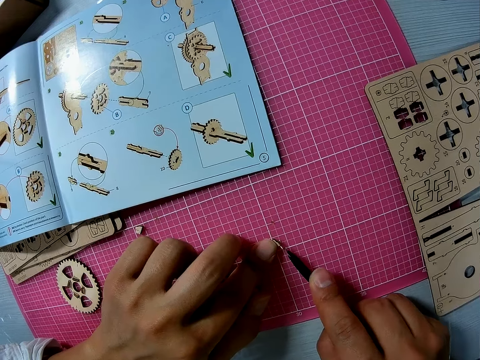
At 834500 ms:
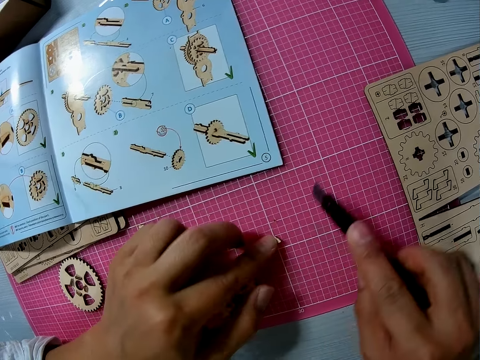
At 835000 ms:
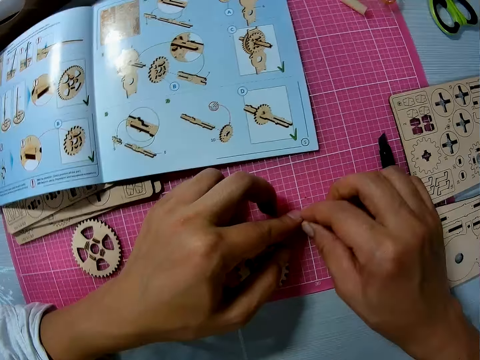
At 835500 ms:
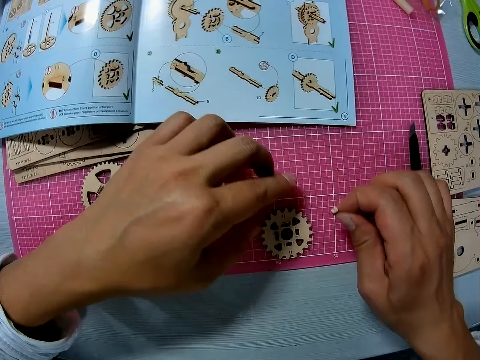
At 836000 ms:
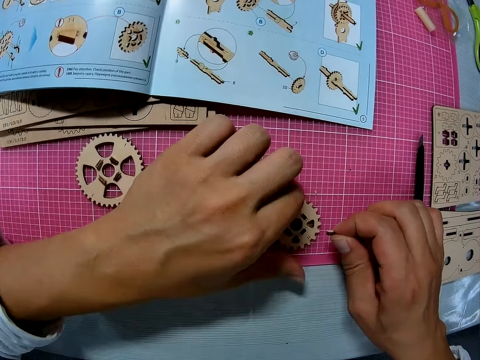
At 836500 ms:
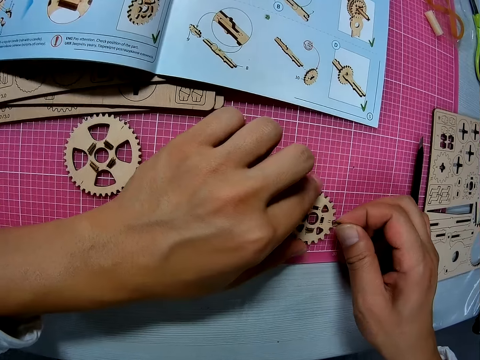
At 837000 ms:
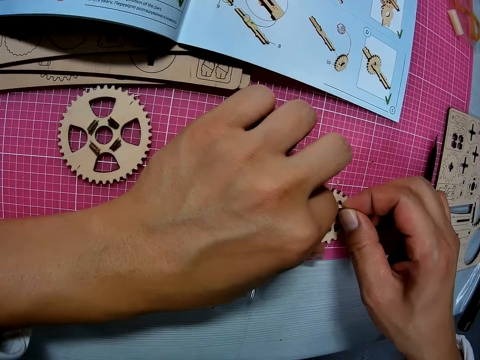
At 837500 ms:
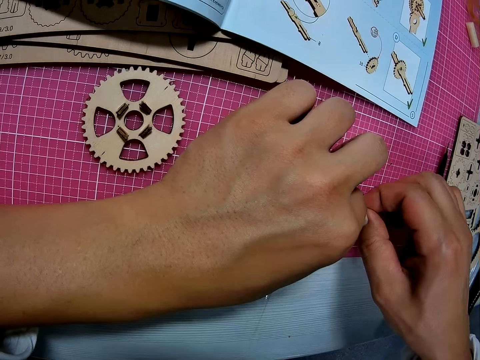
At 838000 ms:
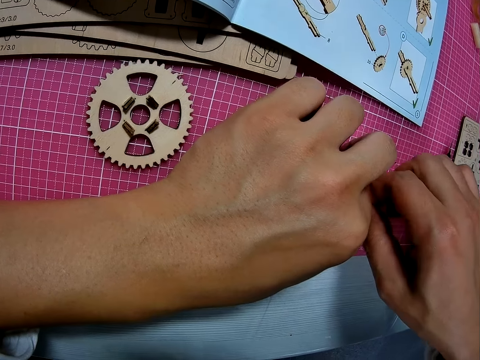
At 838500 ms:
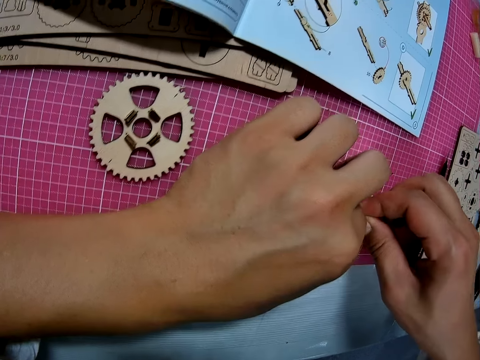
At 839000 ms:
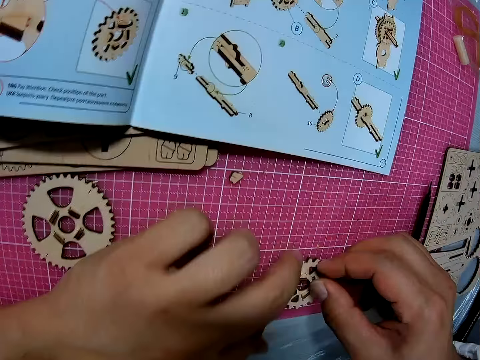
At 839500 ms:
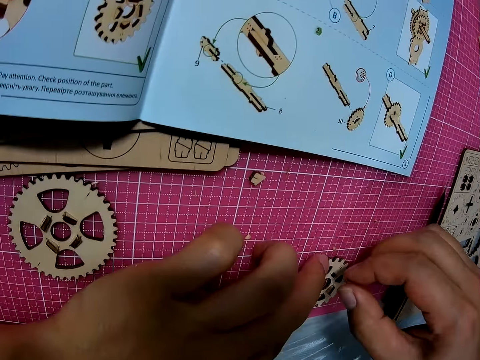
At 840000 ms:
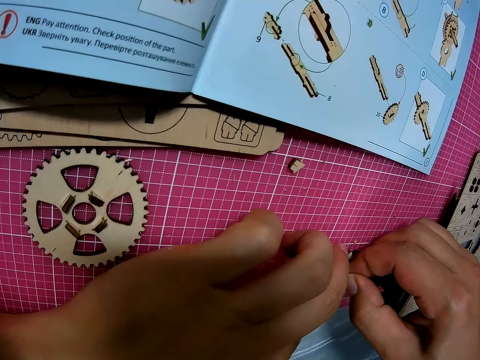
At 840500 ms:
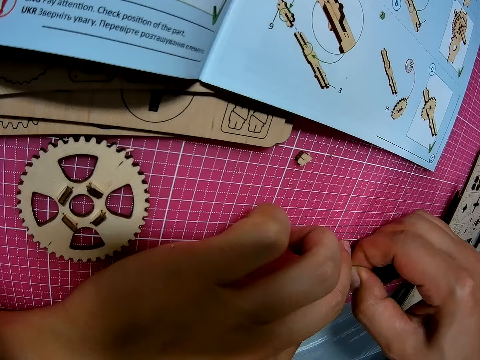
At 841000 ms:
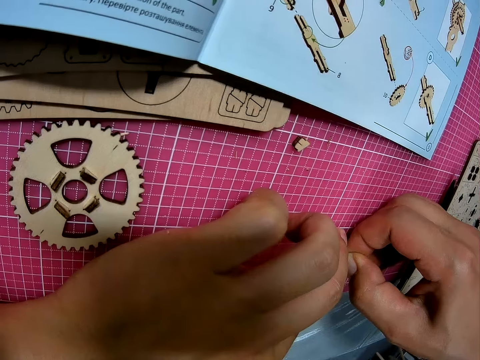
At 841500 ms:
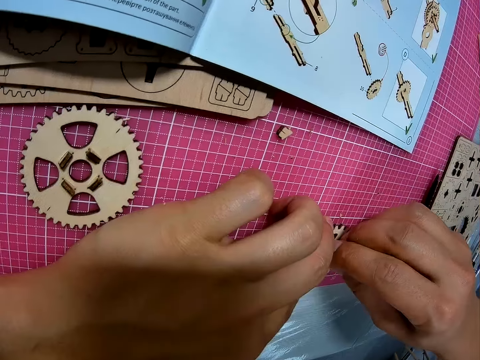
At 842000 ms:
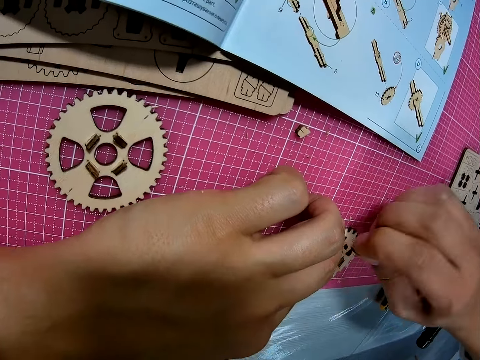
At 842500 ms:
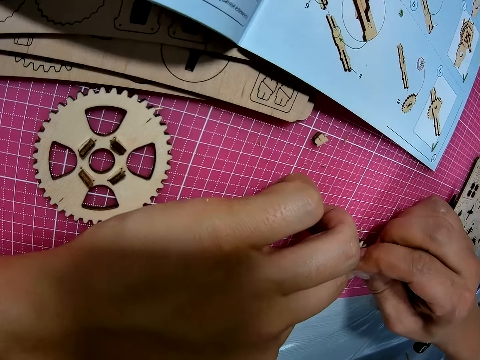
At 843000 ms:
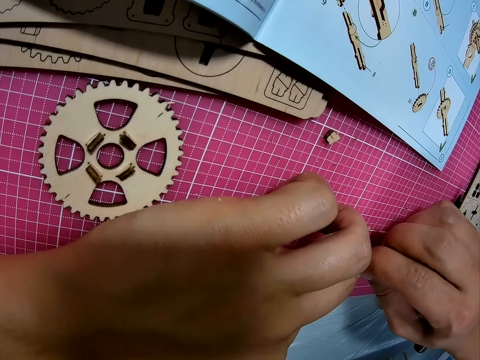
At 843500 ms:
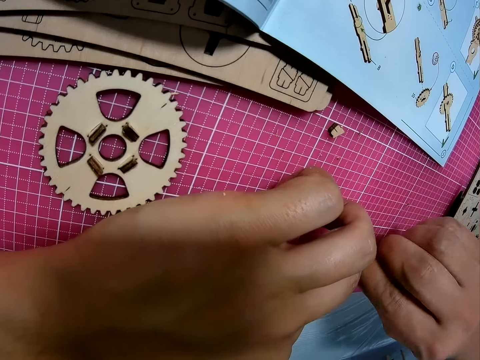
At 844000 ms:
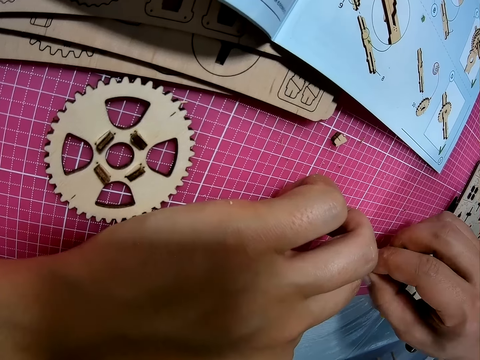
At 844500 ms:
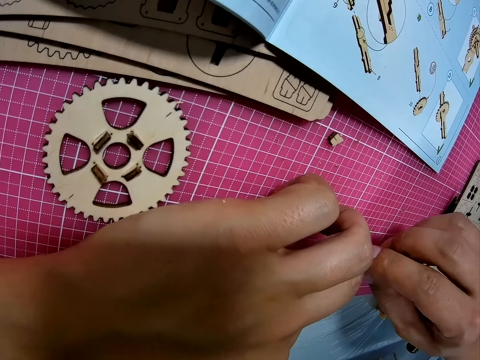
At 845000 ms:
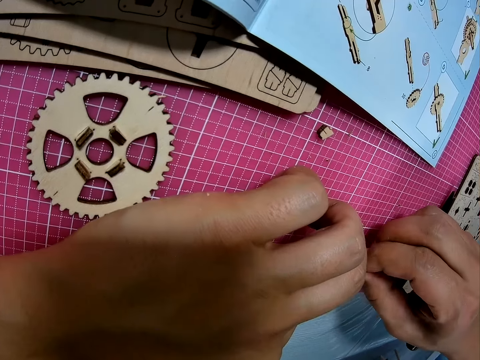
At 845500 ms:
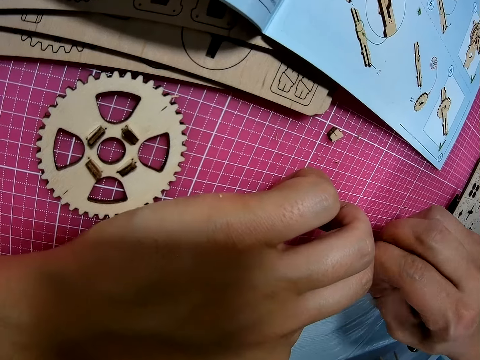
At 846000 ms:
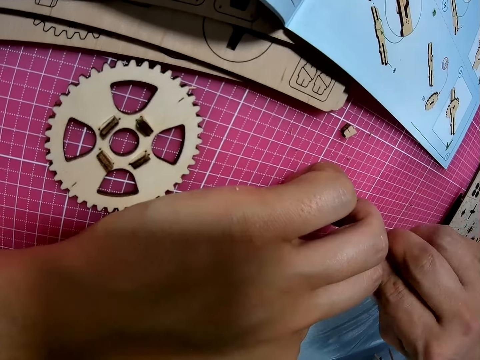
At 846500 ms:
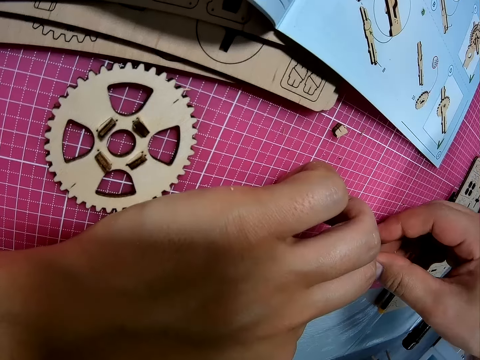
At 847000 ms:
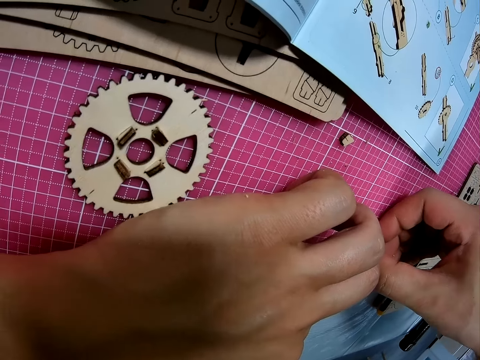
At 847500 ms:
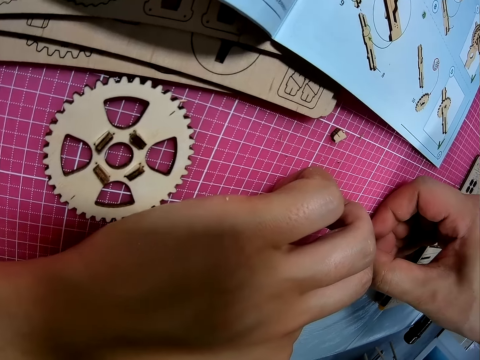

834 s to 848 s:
The camera wearer drops the blade on the table. She picks up the woodchip from the table with her right hand. She moves the wooden piece or gear wheel on the table with her left hand. She fits the woodchip into the wooden piece on the table. She moves the gear wheel.

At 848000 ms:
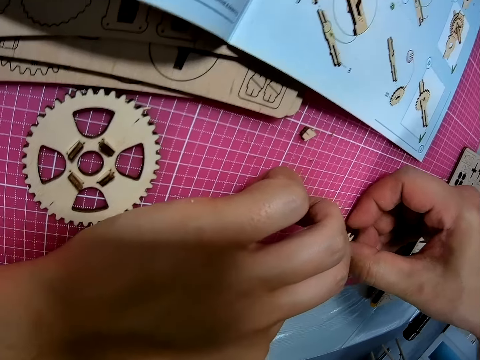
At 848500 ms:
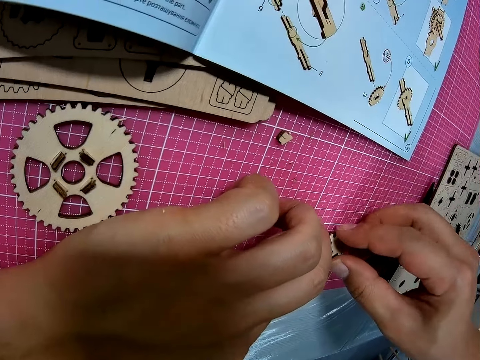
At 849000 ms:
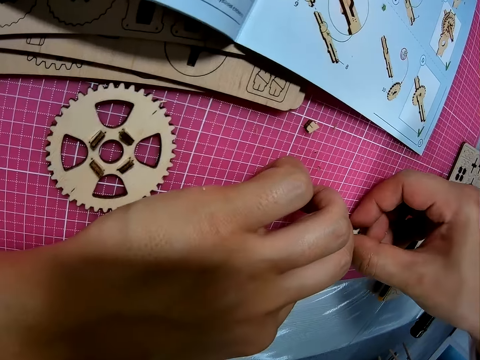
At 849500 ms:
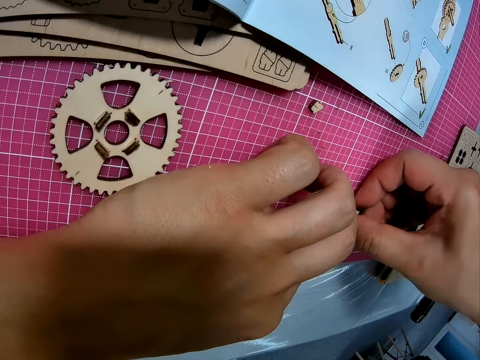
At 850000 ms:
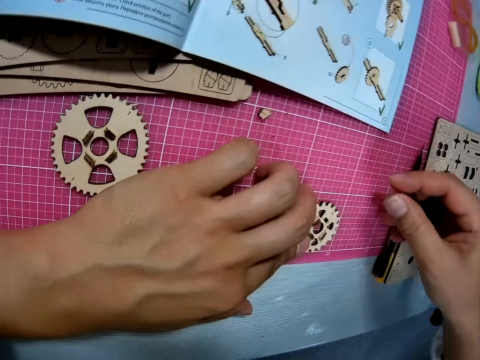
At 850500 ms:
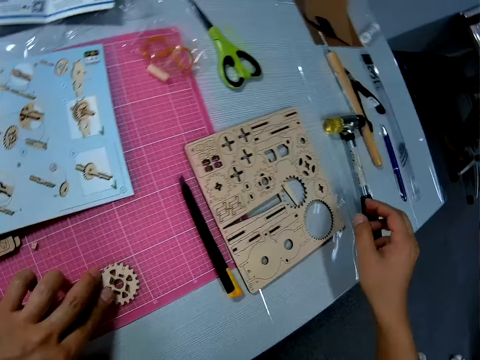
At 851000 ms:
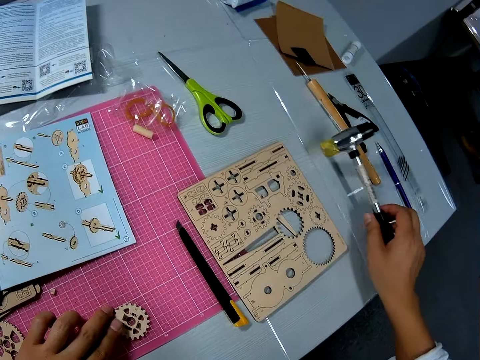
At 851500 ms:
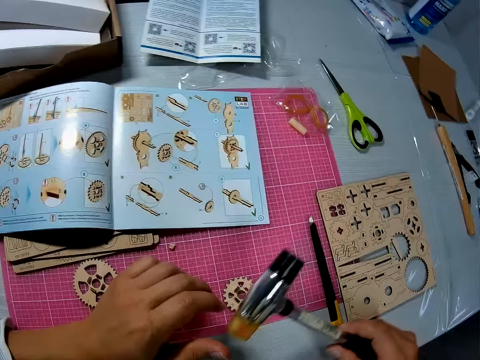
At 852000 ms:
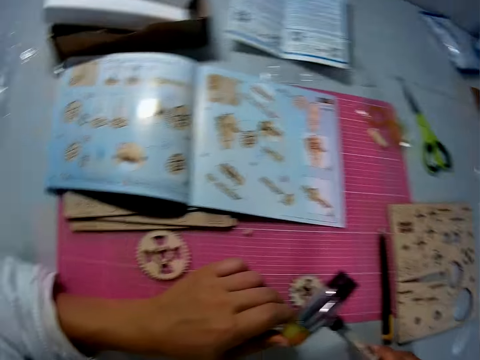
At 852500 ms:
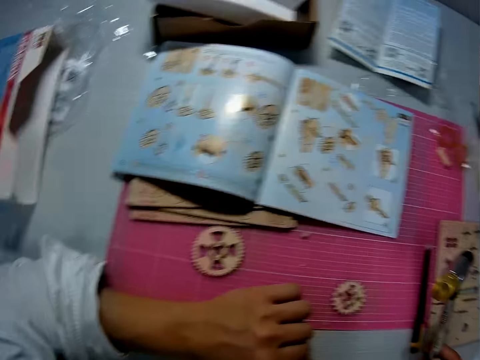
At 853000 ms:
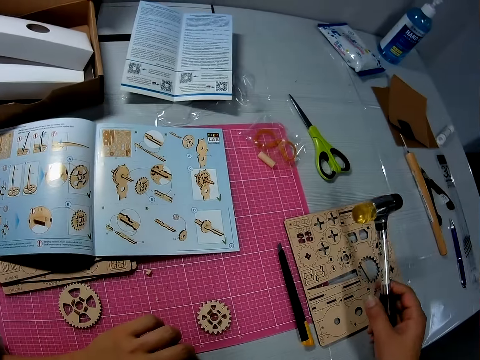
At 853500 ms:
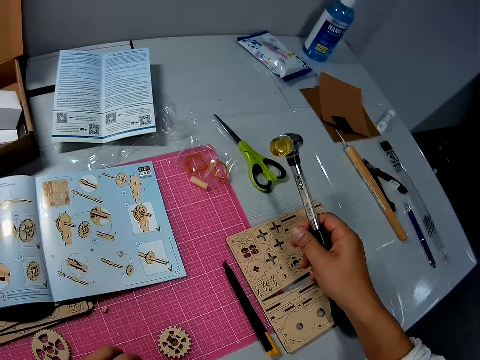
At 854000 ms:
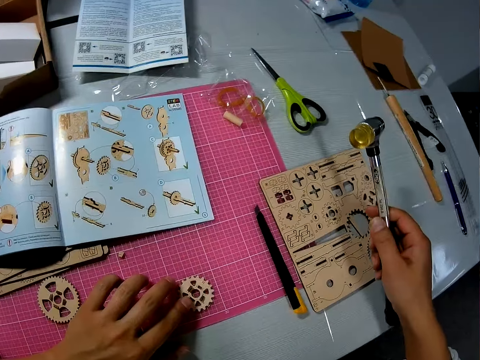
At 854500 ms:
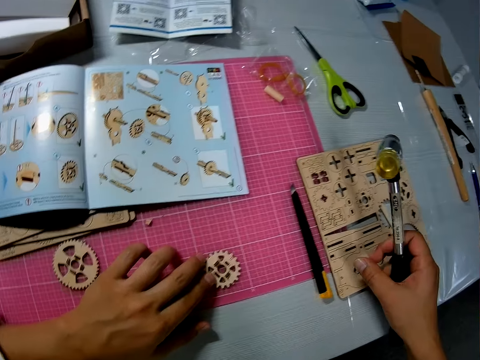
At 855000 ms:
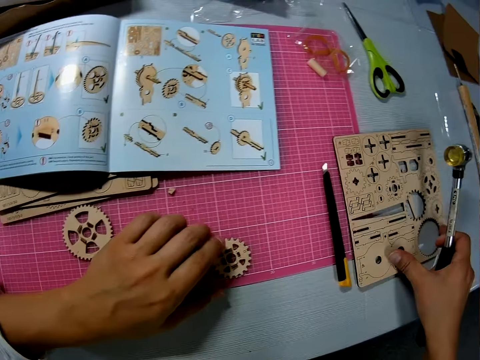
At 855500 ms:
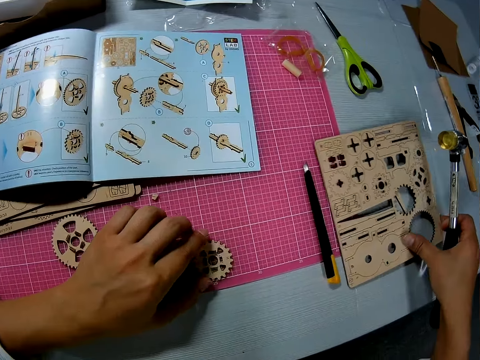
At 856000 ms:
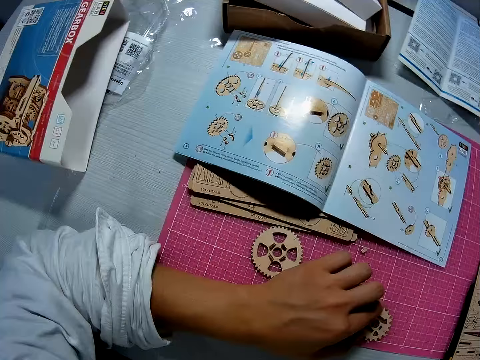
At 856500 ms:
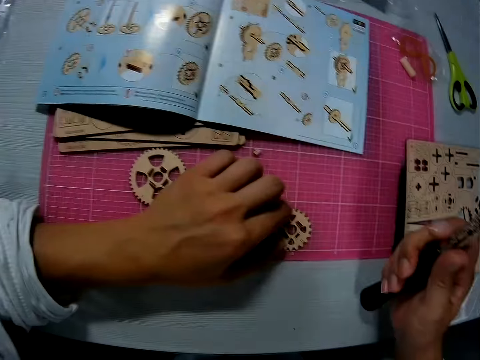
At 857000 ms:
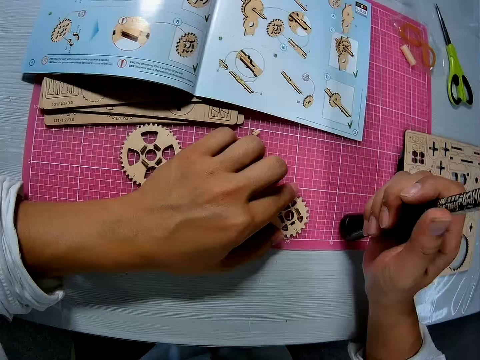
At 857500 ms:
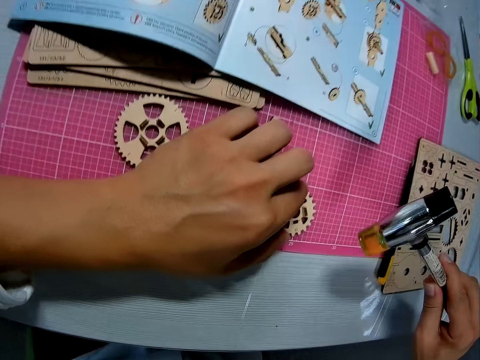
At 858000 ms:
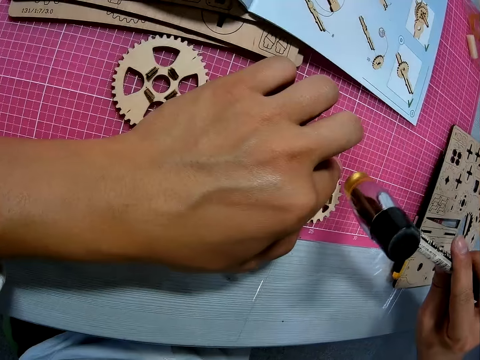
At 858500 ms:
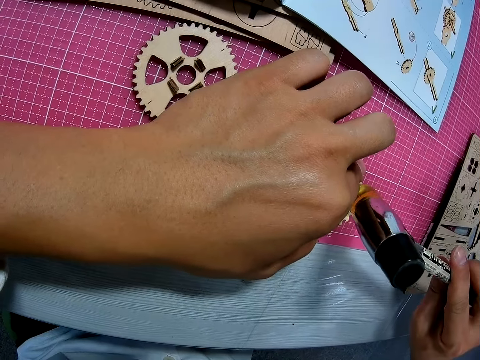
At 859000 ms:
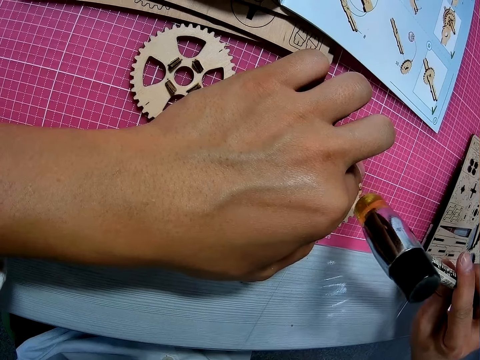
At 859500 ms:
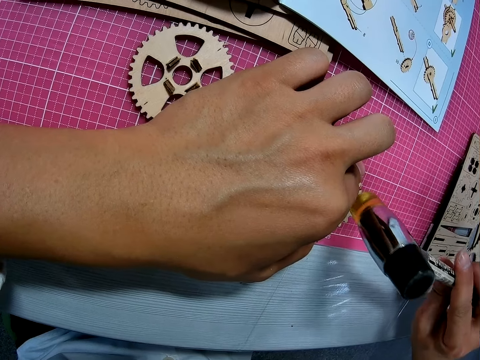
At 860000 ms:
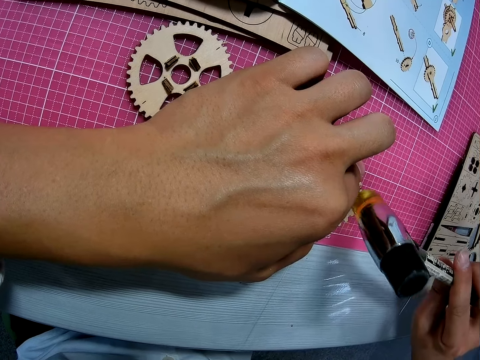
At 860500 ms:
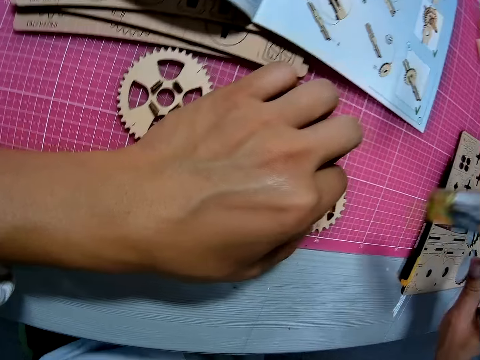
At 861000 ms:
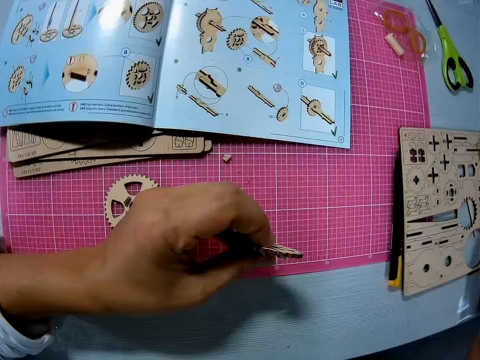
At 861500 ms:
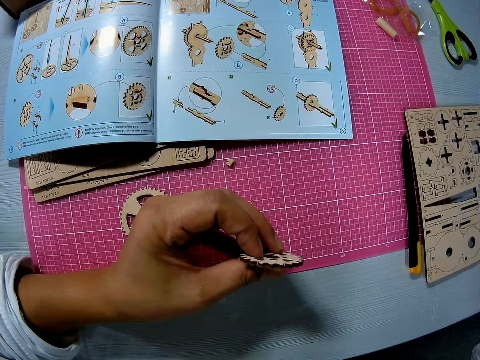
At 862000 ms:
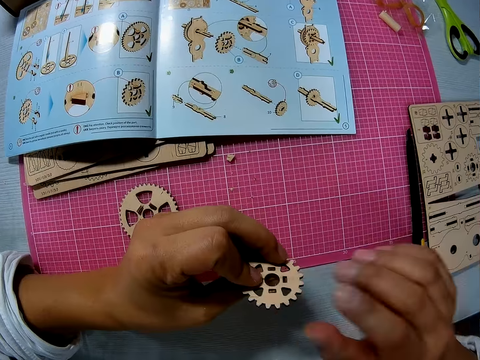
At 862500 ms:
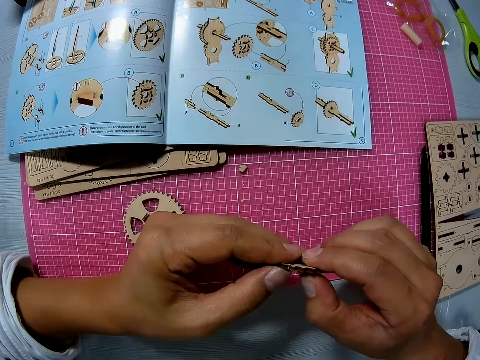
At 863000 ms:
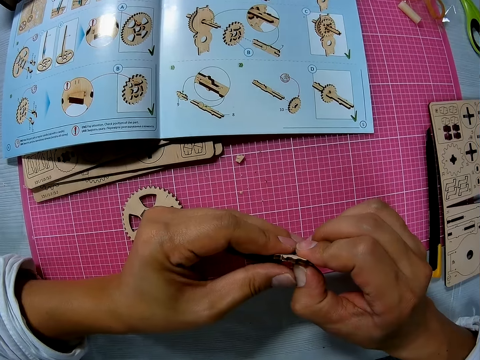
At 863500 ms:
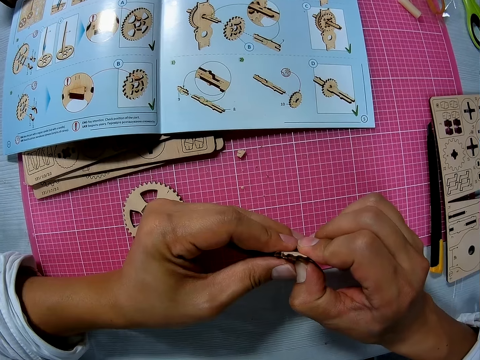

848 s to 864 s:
The camera wearer moves her hand away from the gear wheel. She picks up a hammer from the table. She removes a hand from the gear wheel. She checks the hammer with her left finger. She places her right hand with the hammer on a wooden sheet. She moves the wooden piece or gear wheel on the table with her left hand. She holds the gear wheel. She moves the wooden sheet on the table with her right hand. She hits the hammer on the table. She puts the hammer handle on the table. She hits the woodchip into the wooden piece with the hammer. She picks up the wooden piece from the table with her left hand. She moves the hammer away from the gear wheel. She drops the hammer on the table. She holds the gear wheel with the other hand. She presses the woodchip into the wooden piece with her hands.
